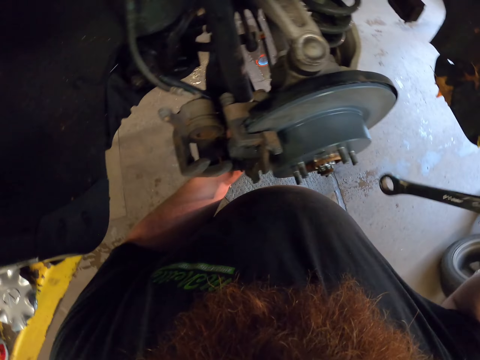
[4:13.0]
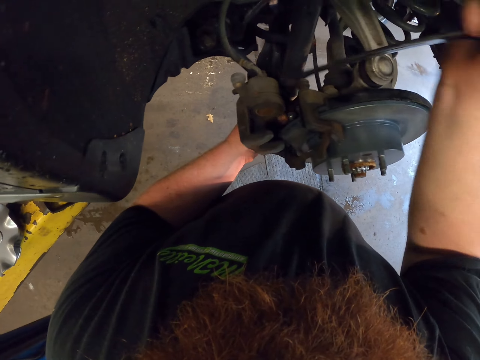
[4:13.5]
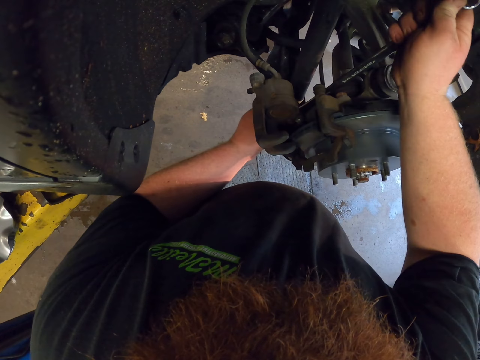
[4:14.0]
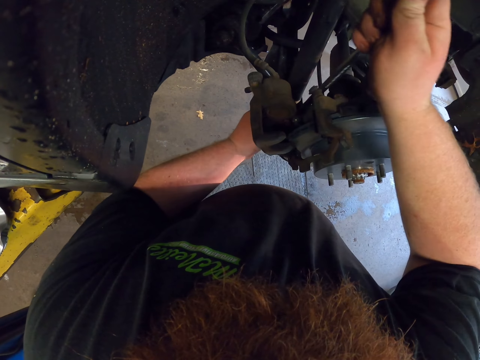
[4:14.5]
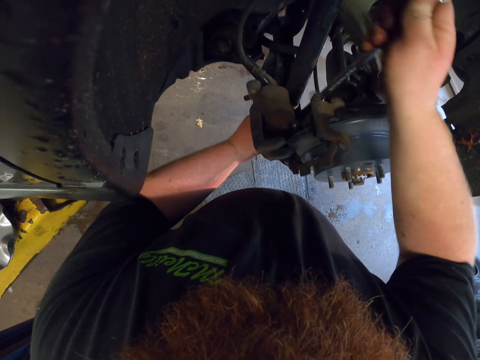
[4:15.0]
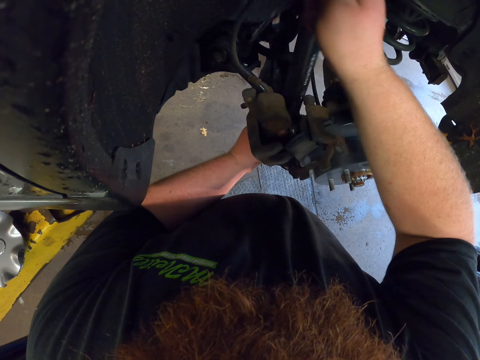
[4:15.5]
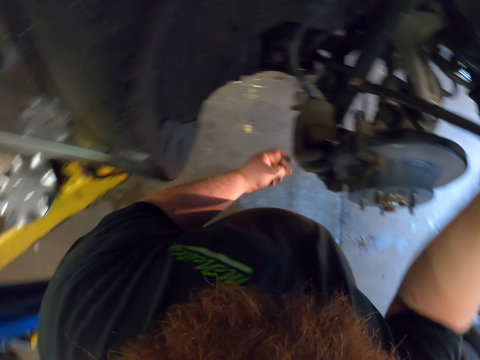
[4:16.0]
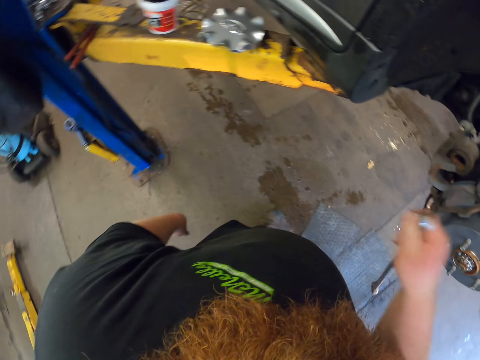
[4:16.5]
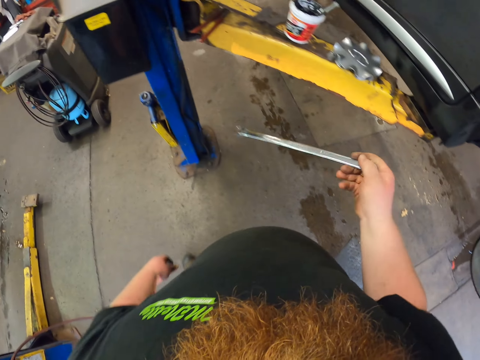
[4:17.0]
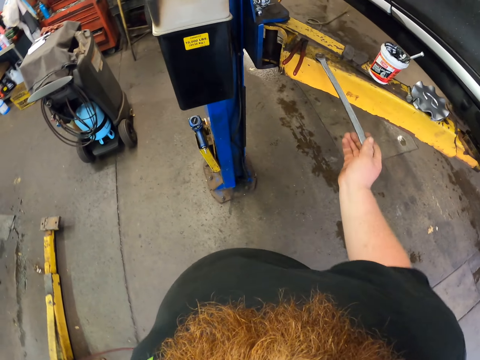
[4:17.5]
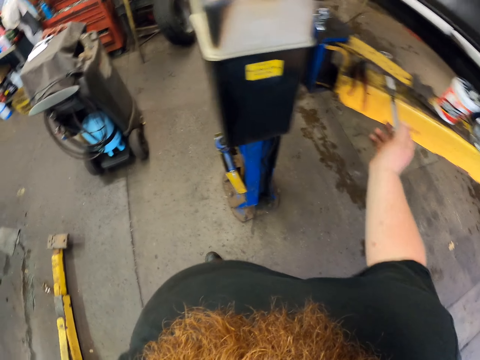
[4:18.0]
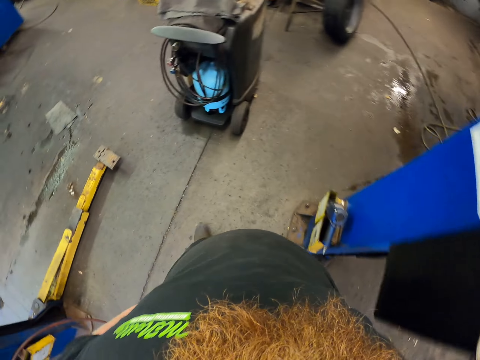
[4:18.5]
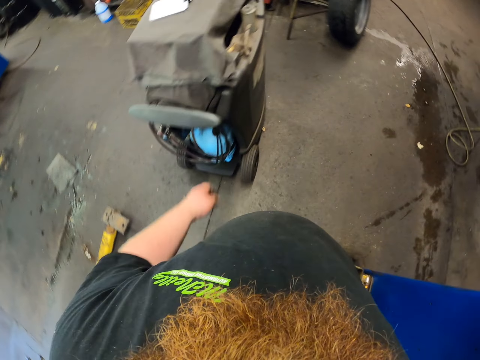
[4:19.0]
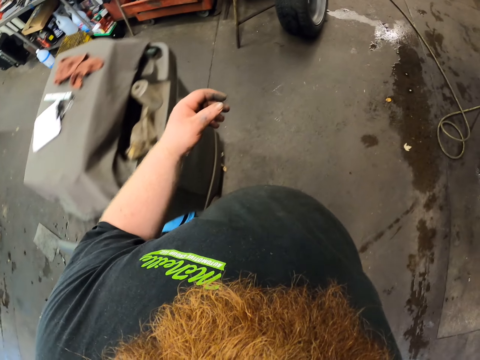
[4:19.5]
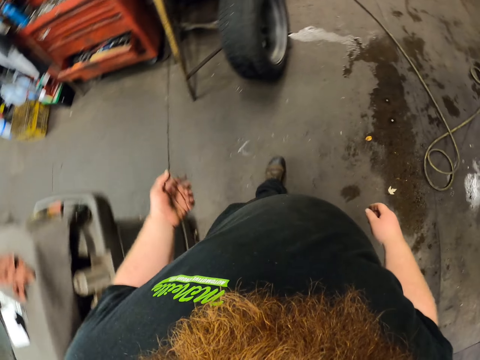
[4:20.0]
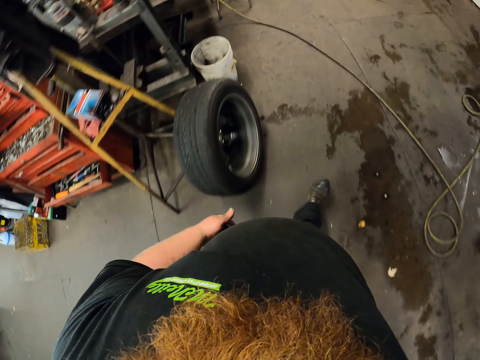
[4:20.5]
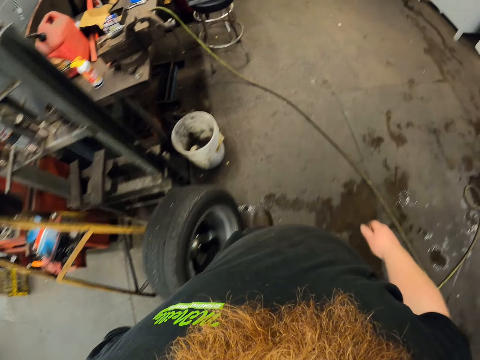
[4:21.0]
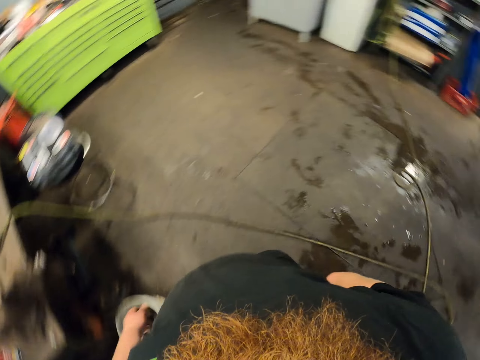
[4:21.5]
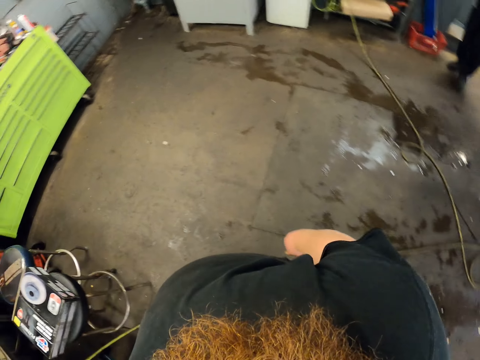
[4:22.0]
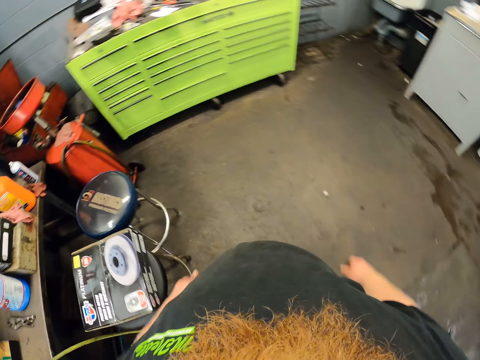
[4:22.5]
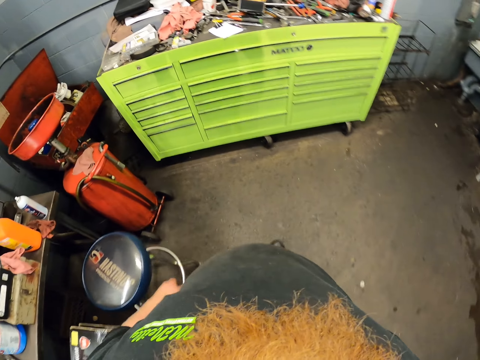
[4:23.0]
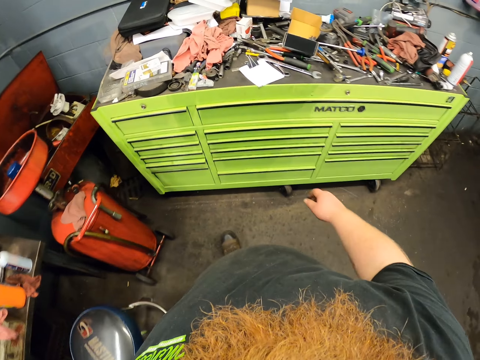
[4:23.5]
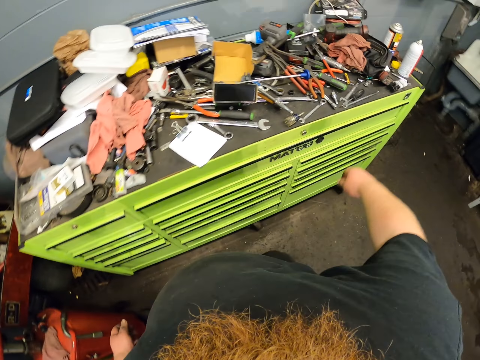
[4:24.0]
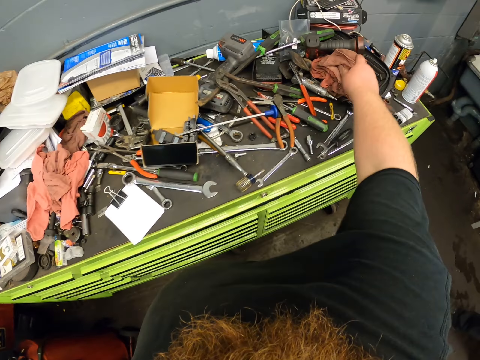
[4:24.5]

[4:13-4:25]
The camera wearer tightens the caliper mount bolt with the ring spanner. They hold the ring spanner in the hand. They look around. They place the ring spanner on the vehicle lift and walk in the garage.

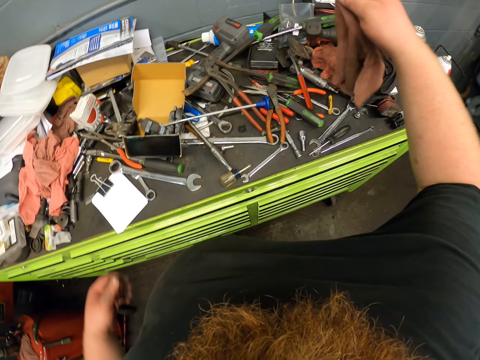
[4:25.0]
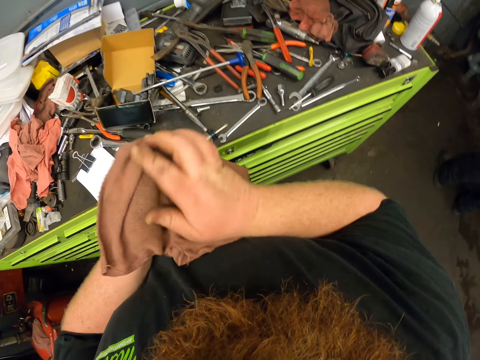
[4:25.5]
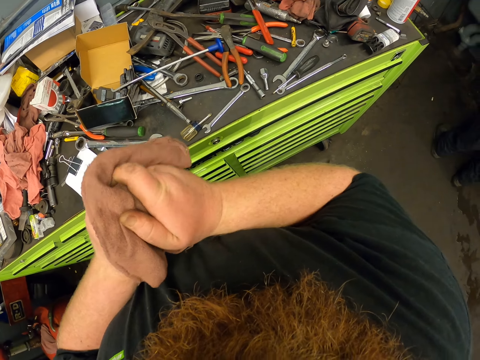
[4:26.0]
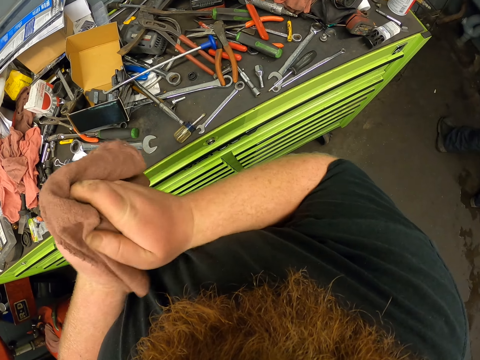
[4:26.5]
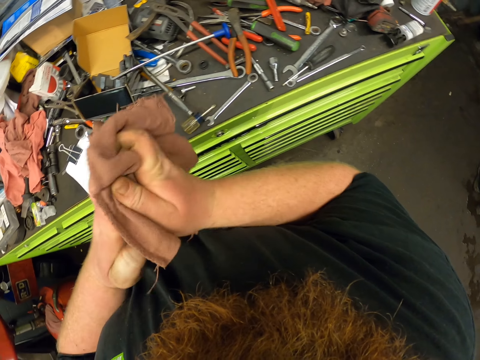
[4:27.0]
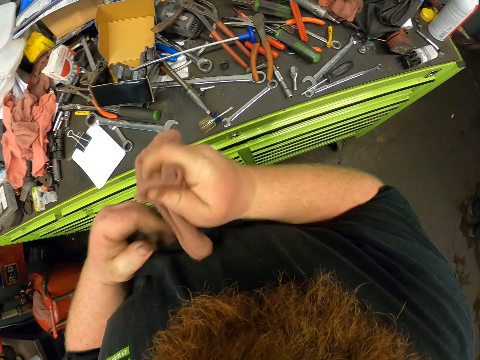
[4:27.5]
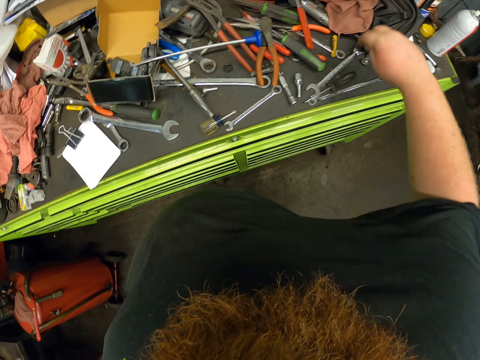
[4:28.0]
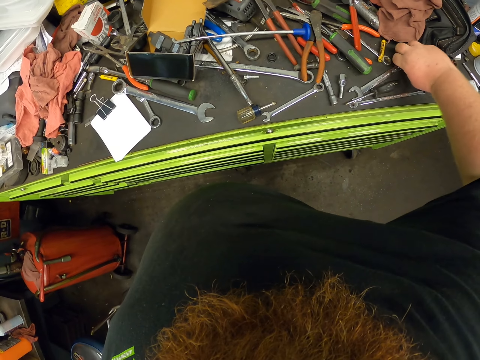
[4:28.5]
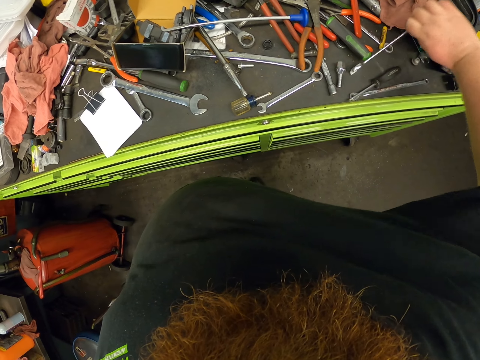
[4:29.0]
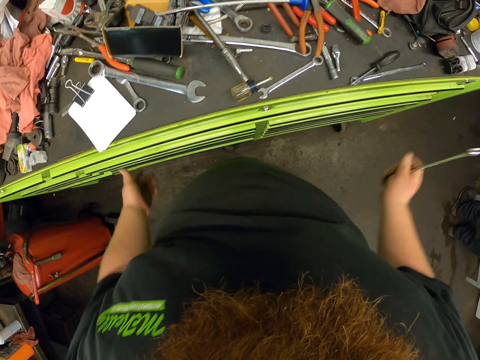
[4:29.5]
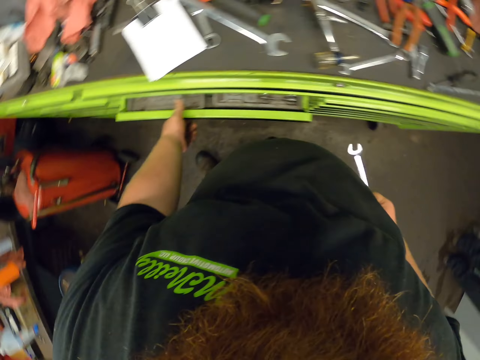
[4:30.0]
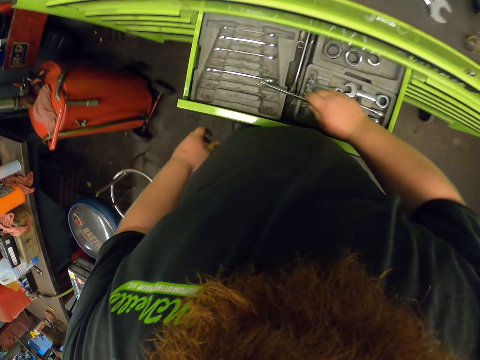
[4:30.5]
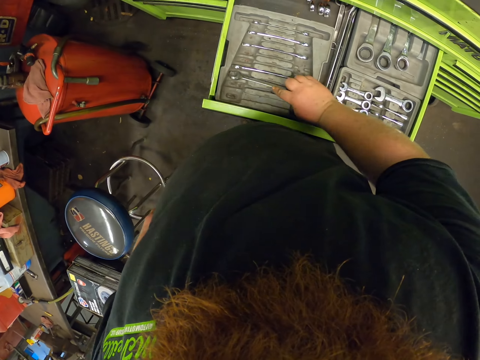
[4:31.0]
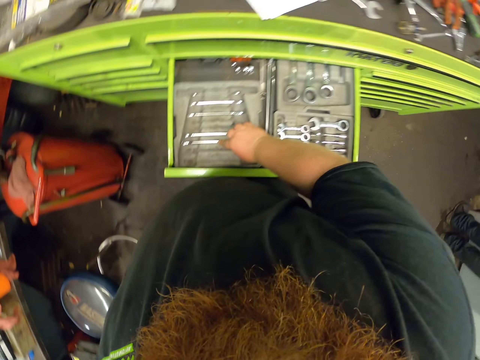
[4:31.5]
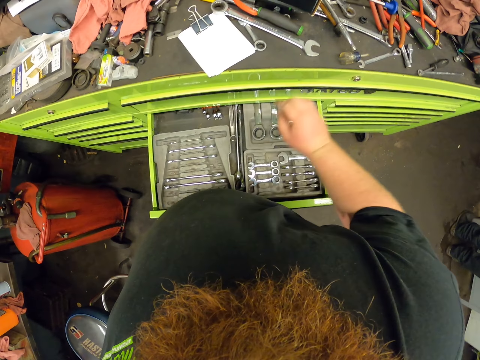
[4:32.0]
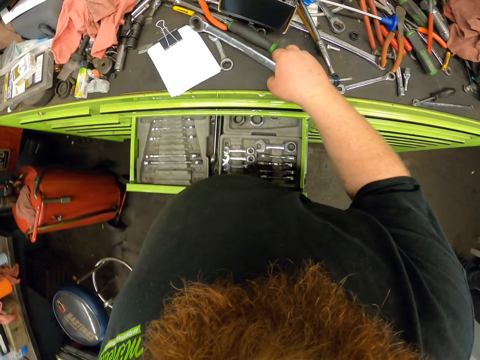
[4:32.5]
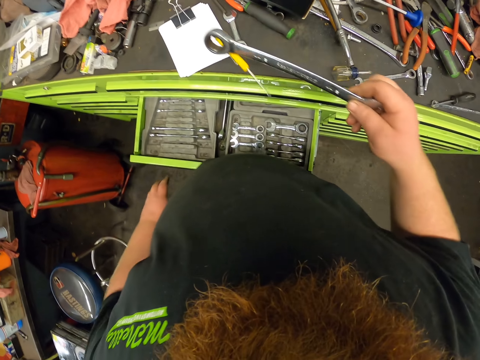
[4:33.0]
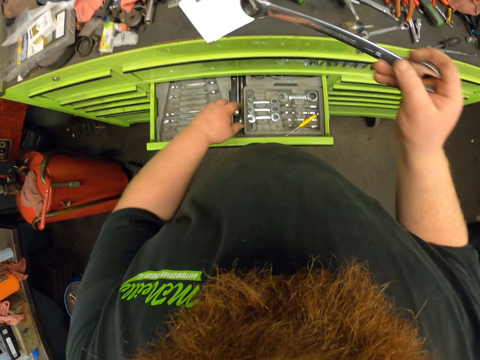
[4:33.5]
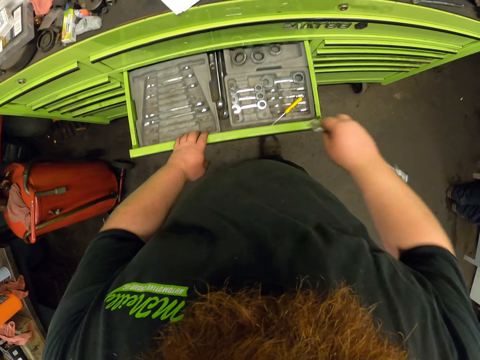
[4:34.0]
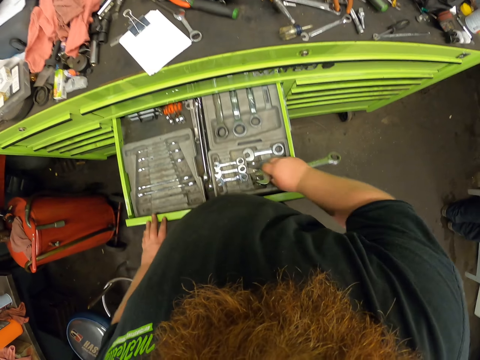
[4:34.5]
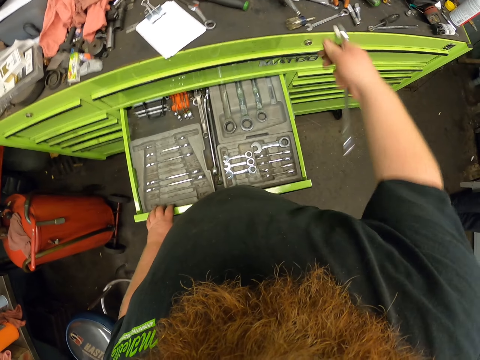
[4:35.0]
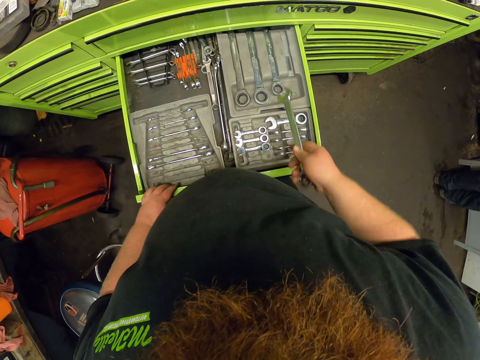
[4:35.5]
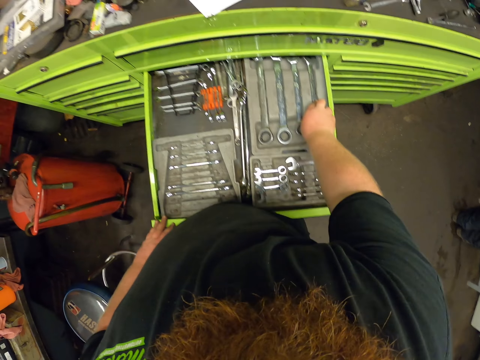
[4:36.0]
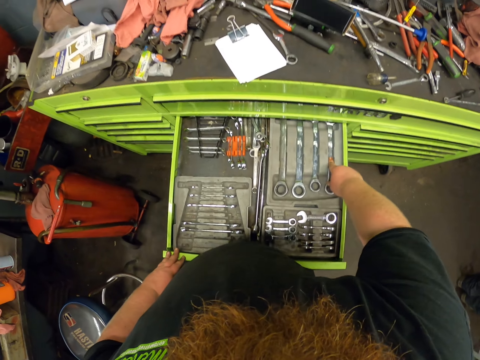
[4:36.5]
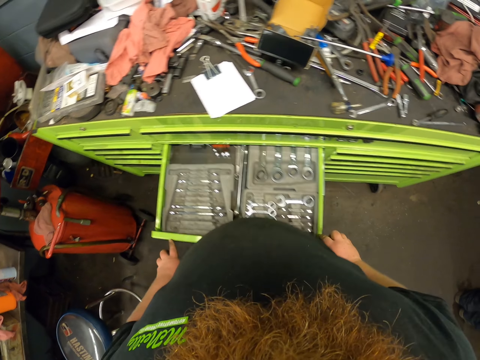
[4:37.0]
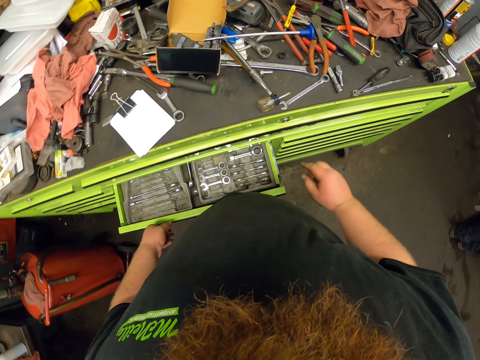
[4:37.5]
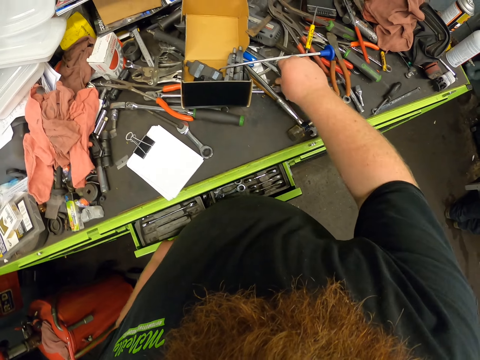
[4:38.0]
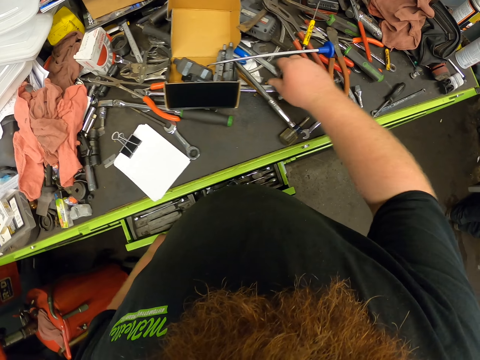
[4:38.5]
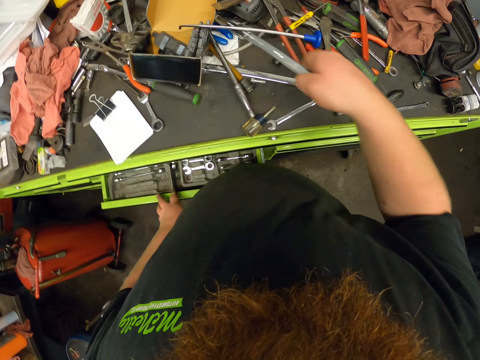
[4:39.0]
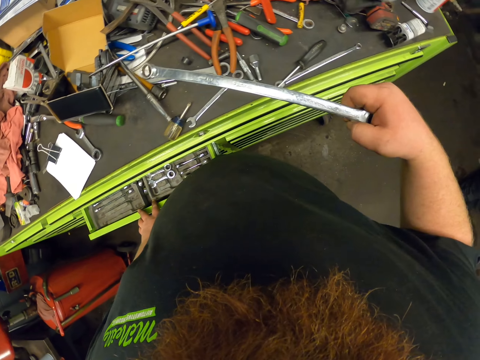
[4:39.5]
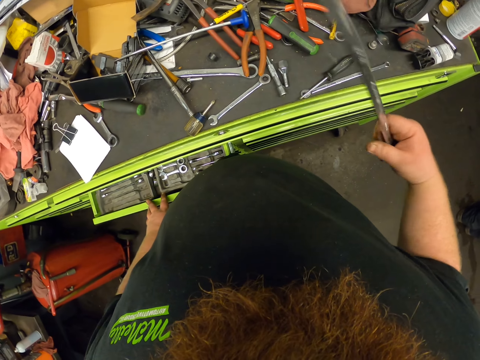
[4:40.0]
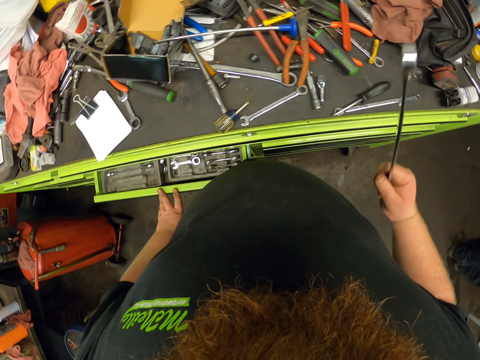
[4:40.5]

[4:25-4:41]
The camera wearer picks up the hand towel. They wipe the hand with the hand towel. They put the hand towel on the workbench. They pick up the spanner. They open the drawer. They put the spanner in the drawer. They pick up the spanner. They pick up the screwdriver and touch the drawer. They throw the screwdriver on the cabinet. They put the spanner in the drawer. They close the drawer. They pick up the ring spanner.
